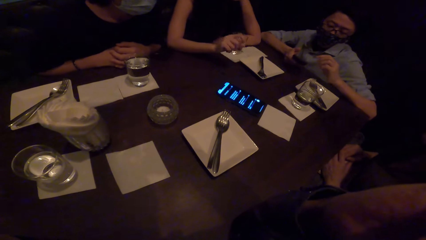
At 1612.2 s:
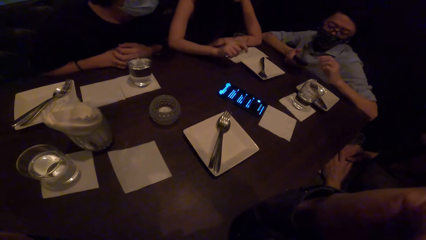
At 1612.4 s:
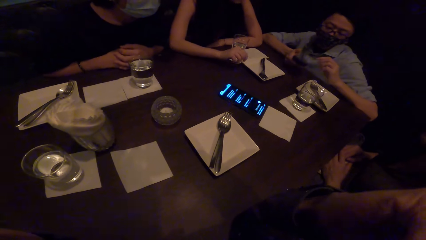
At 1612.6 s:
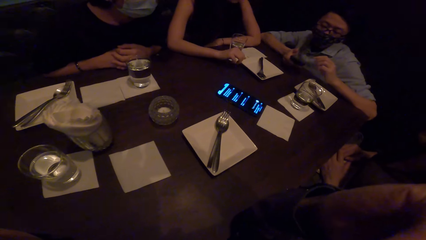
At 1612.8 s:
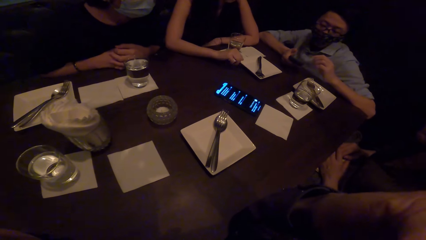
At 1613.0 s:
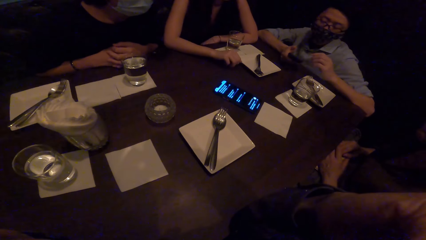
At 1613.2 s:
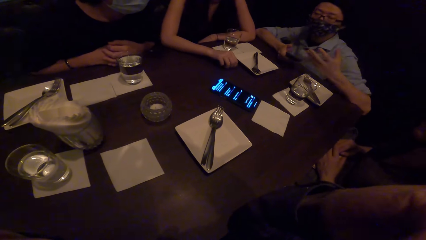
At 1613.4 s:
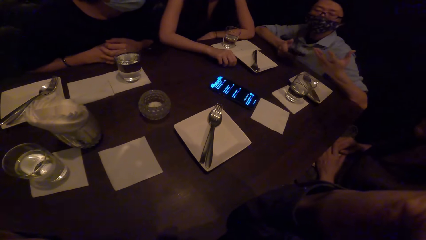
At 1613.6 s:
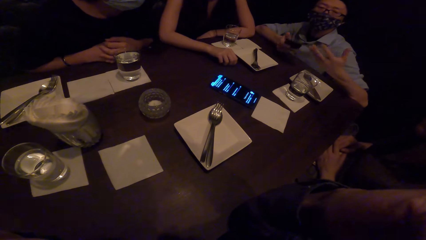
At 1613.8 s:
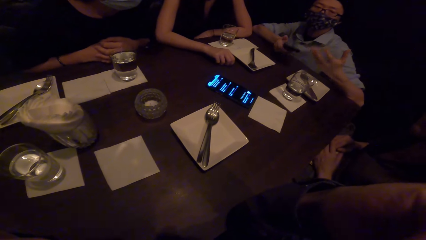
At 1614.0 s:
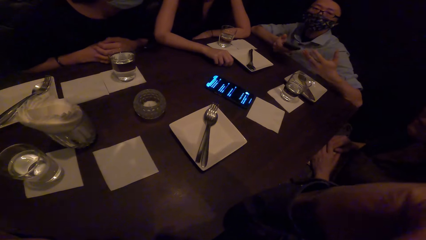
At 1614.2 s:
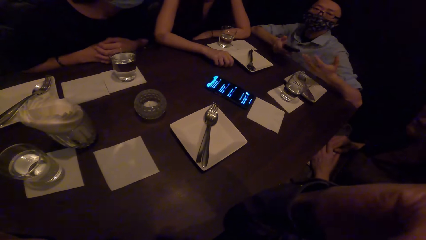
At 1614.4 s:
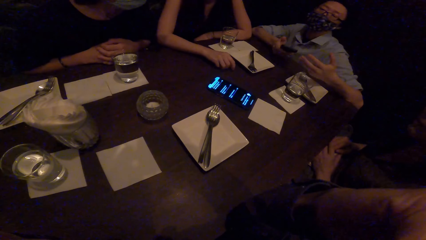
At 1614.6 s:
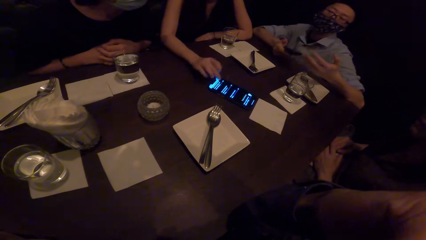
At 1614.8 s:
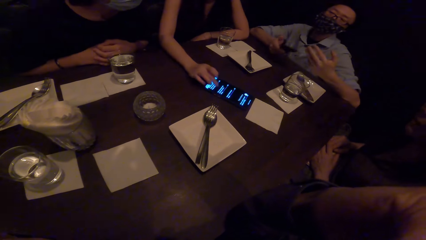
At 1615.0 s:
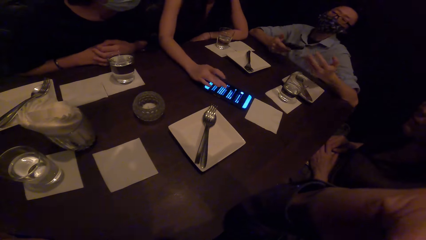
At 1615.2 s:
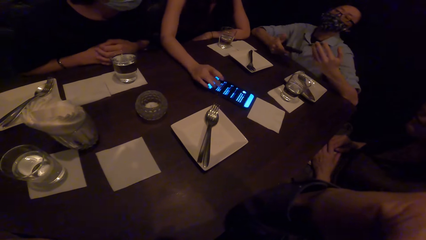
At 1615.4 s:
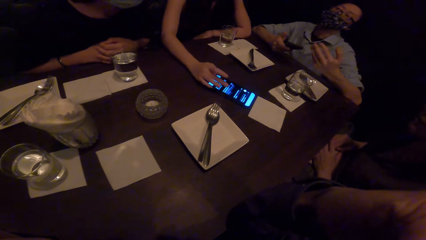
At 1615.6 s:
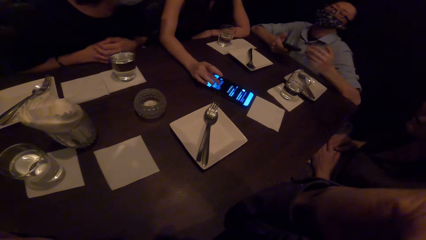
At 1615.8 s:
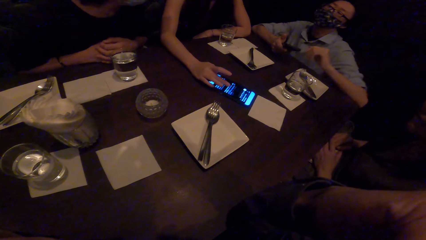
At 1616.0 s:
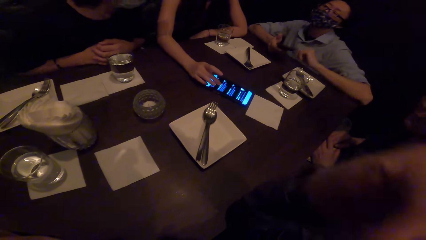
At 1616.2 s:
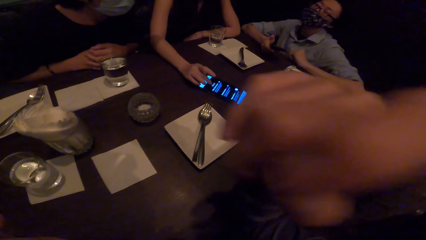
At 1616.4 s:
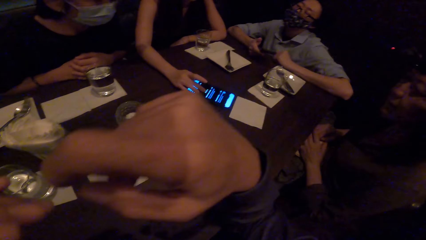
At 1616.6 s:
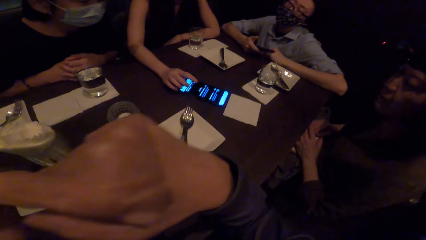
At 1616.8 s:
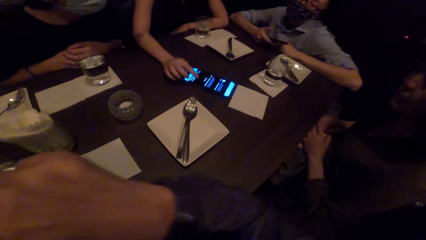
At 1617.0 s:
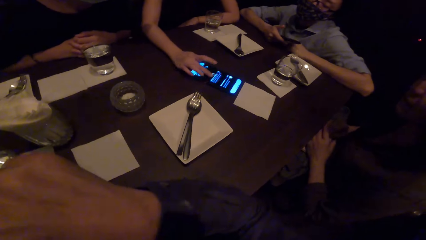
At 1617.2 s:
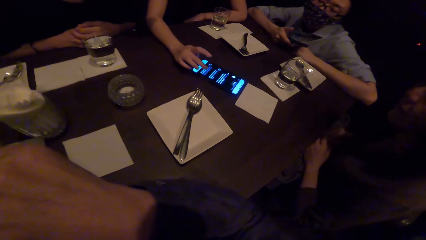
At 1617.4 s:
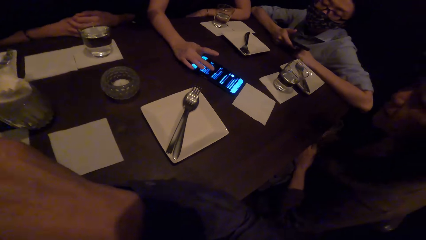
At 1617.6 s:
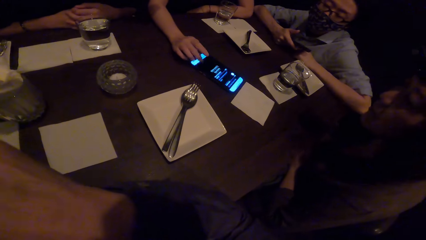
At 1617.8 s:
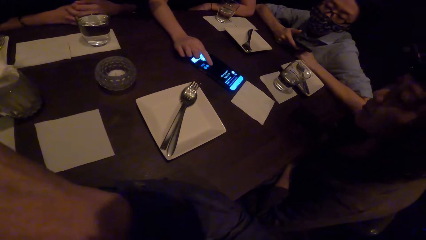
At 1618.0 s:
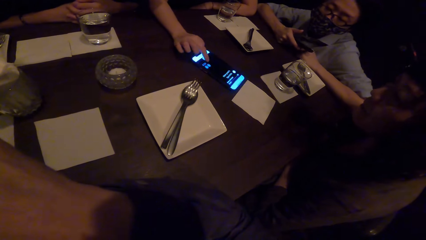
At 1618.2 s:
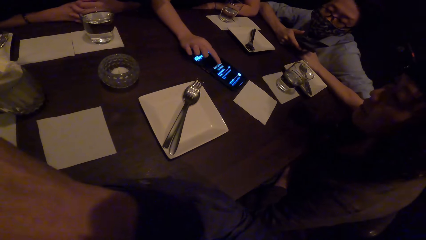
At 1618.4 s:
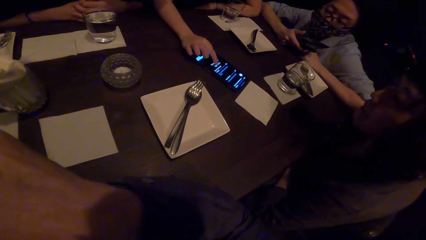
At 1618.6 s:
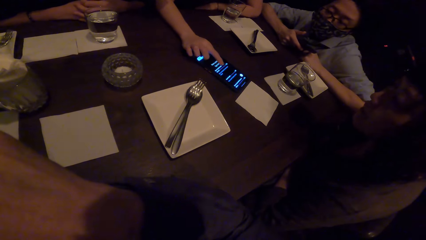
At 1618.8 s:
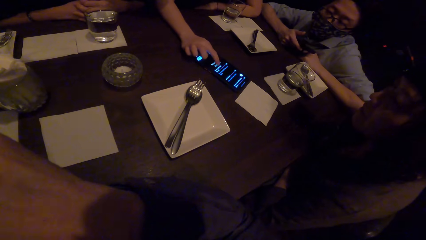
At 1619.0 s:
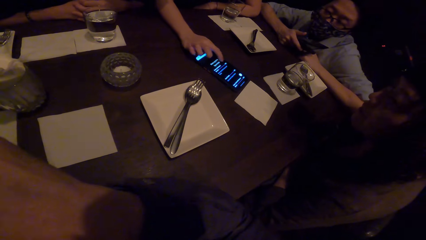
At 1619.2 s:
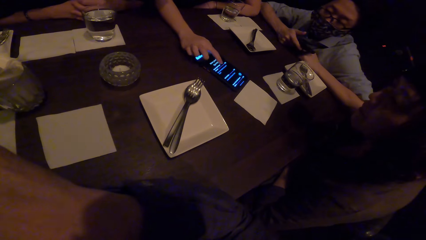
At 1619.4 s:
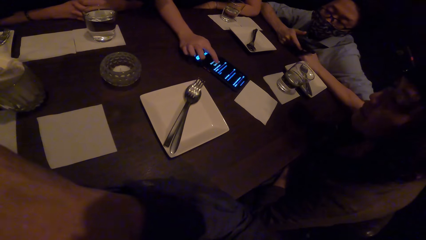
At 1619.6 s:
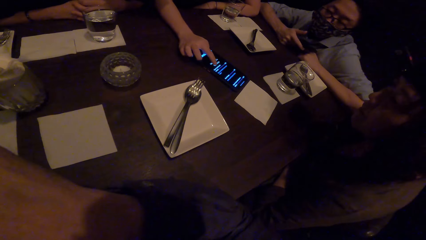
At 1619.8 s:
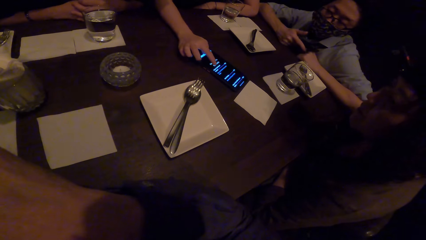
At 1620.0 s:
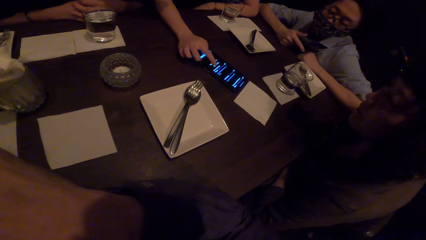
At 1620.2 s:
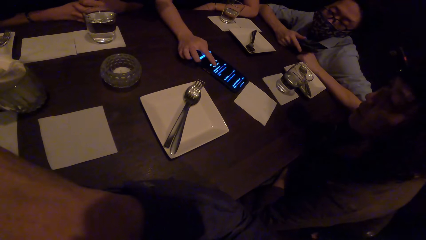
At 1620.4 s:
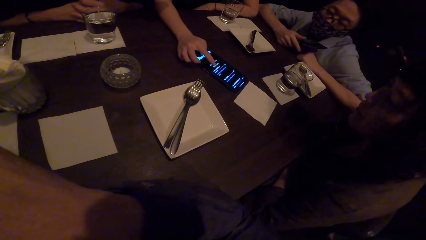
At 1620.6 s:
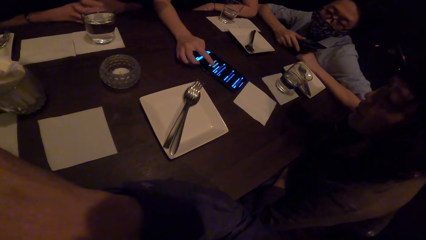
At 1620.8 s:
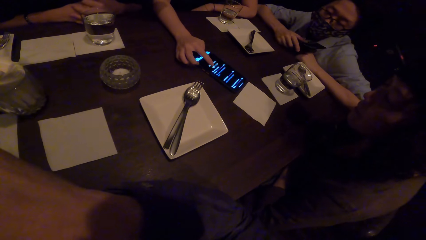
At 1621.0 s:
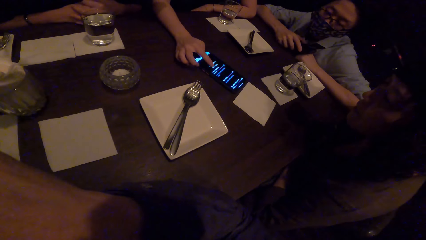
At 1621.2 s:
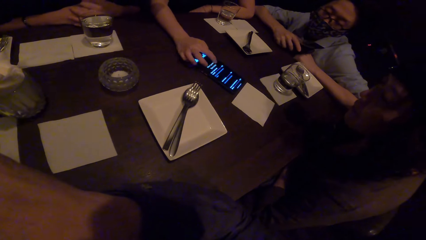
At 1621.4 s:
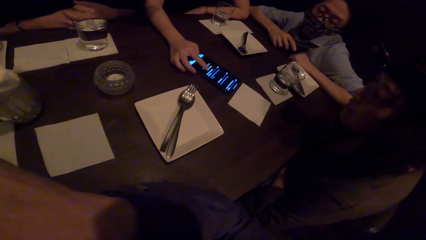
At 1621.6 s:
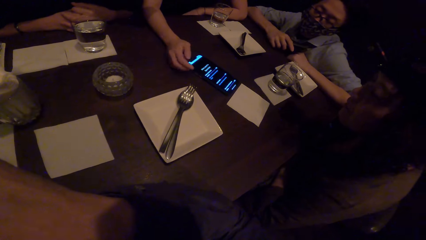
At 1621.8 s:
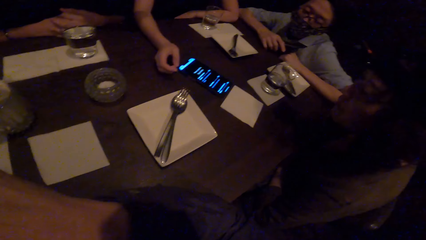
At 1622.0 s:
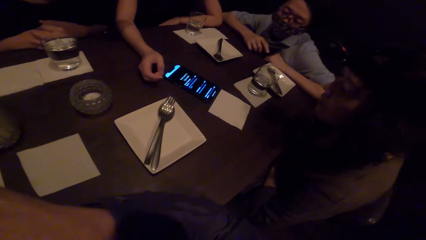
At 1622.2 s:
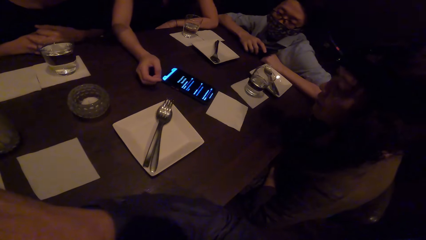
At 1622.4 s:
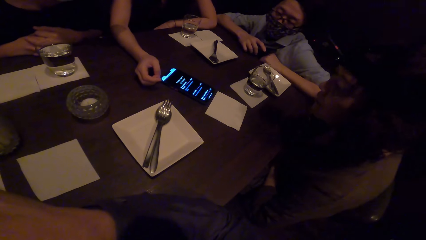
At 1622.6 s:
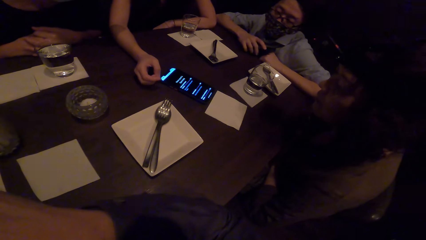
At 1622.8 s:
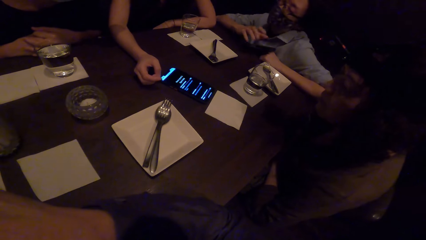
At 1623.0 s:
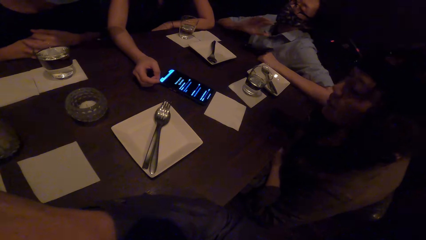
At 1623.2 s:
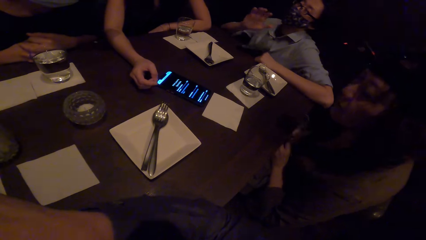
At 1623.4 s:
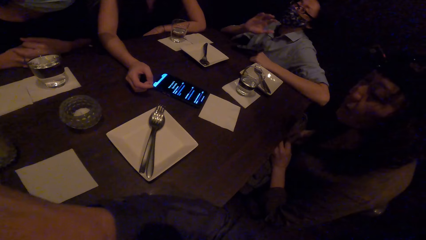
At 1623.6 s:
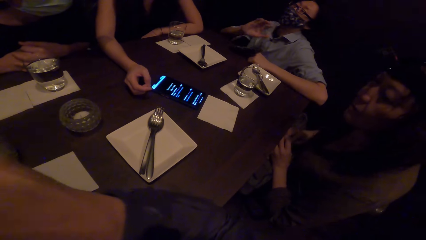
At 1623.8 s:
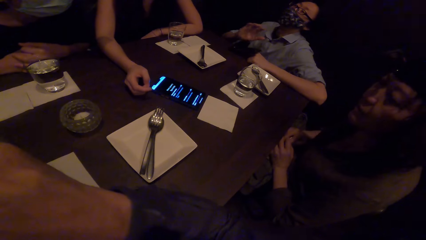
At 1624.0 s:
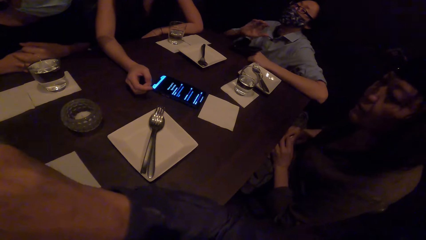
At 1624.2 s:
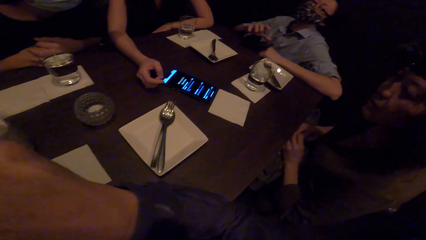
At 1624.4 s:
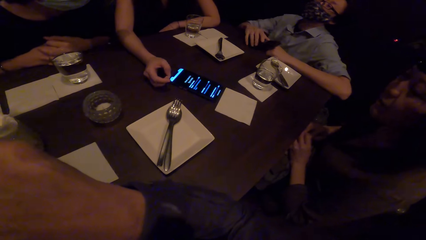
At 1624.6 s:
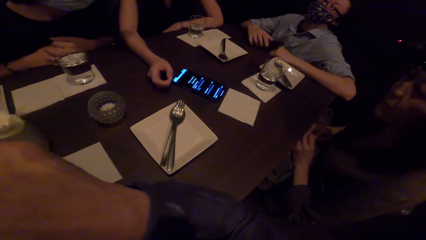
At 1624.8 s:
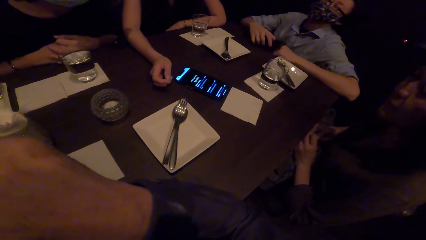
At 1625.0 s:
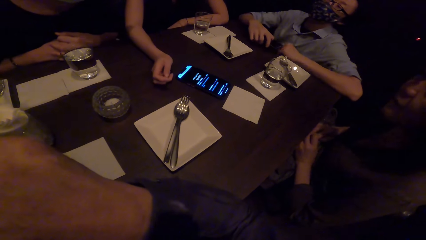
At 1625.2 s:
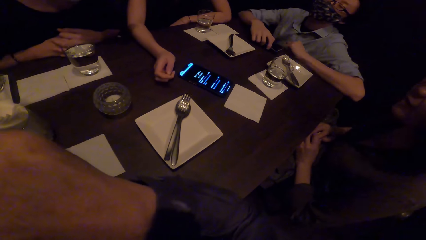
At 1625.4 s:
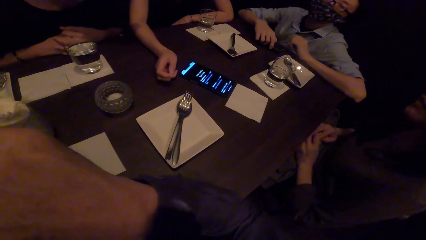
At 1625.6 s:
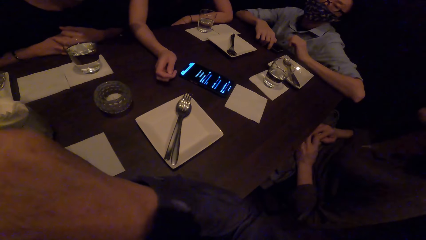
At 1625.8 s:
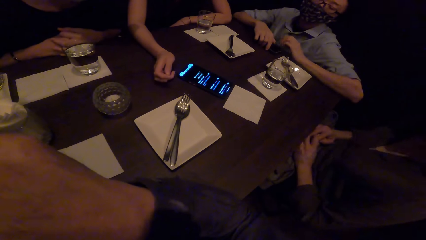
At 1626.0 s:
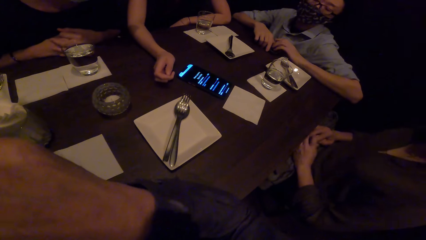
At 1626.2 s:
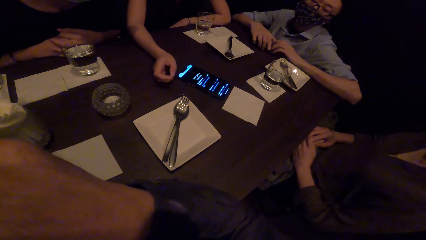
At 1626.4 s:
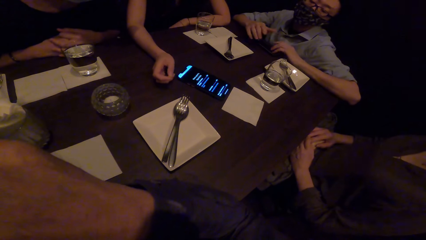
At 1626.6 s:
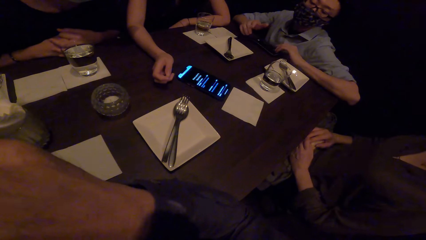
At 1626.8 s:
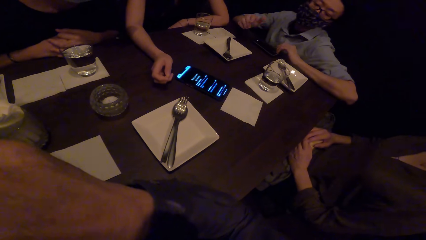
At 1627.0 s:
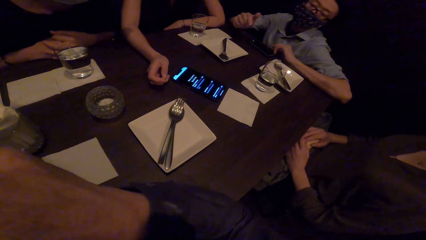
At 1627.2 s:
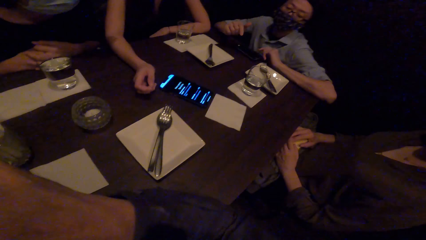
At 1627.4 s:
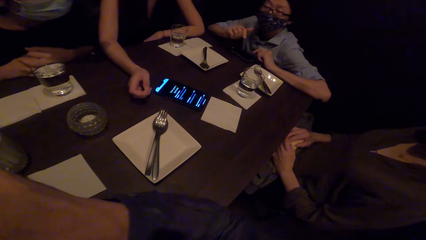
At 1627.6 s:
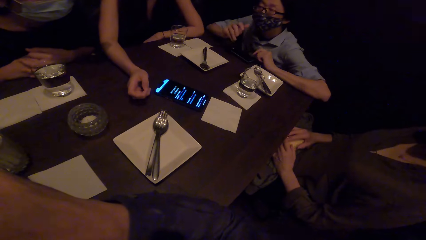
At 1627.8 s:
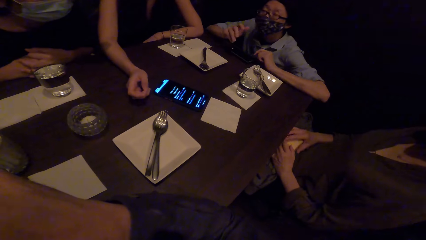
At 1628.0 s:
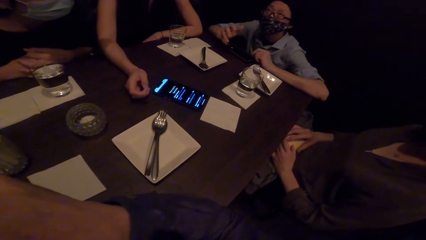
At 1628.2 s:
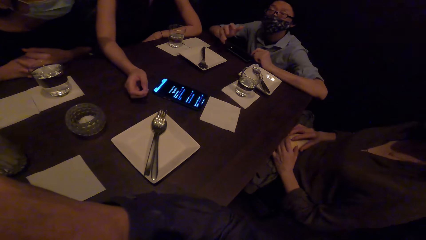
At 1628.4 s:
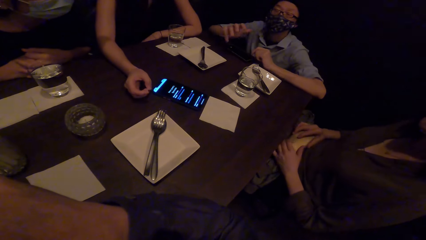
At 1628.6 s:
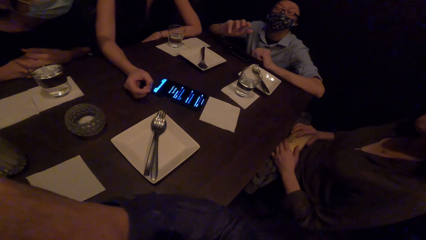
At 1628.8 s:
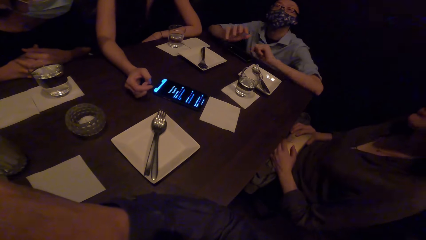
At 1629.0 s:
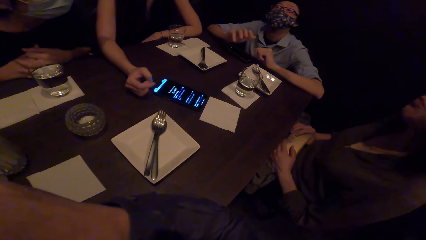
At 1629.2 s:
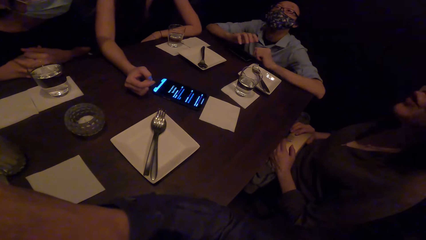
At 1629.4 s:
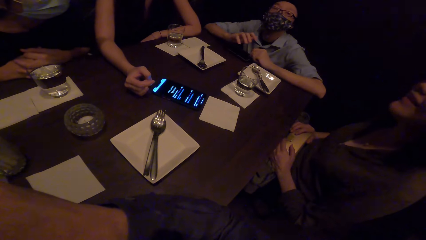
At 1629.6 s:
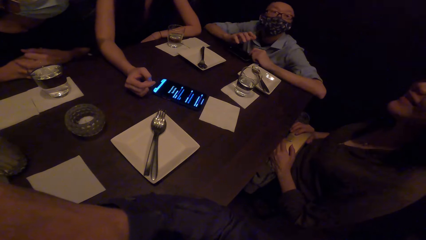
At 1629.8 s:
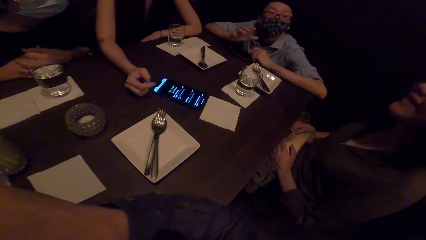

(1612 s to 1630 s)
The camera wearer does something with his hand. A man gestures and converses. A lady stares on the table. The lady operates the phone on the table. The camera wearer holds his hands together on the table. He does something with his hand. The lady operates the phone. Another lady stares on the table. The man stares on the table. Another lady stares on the table. The man gestures and converses. The man drops his phone on the table. The man gestures and converses.
